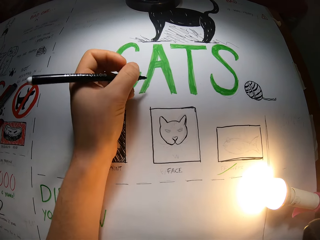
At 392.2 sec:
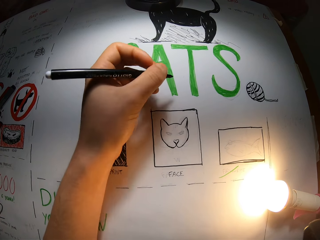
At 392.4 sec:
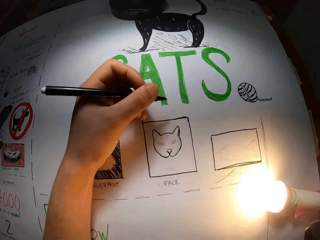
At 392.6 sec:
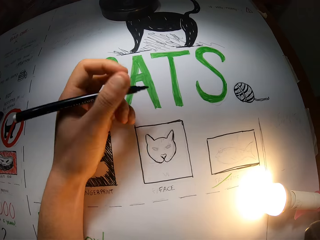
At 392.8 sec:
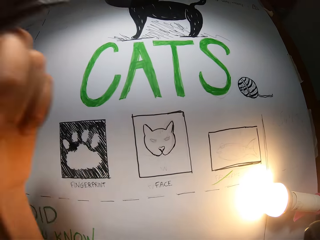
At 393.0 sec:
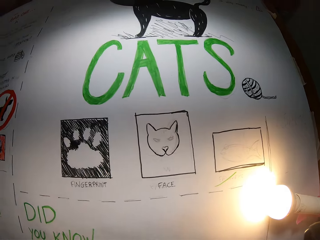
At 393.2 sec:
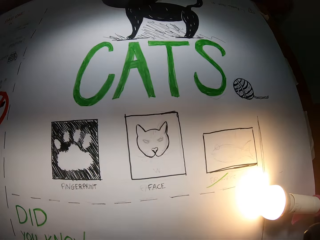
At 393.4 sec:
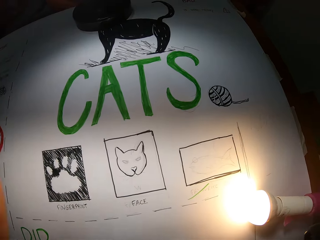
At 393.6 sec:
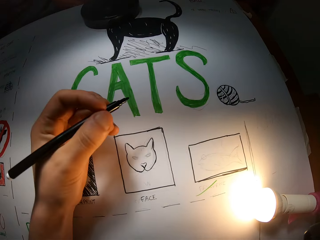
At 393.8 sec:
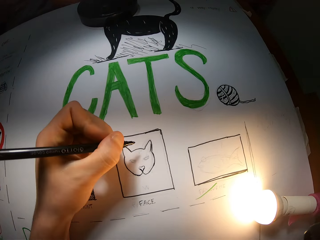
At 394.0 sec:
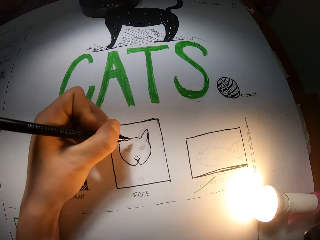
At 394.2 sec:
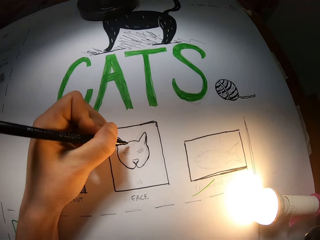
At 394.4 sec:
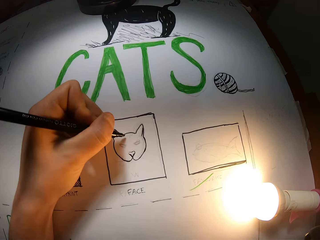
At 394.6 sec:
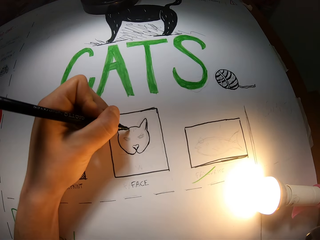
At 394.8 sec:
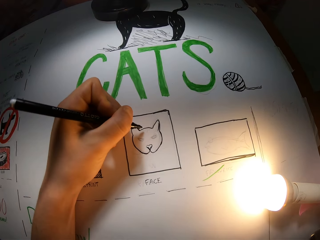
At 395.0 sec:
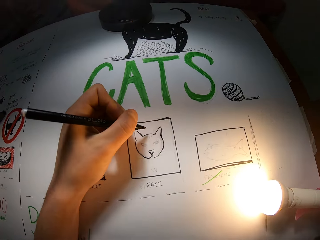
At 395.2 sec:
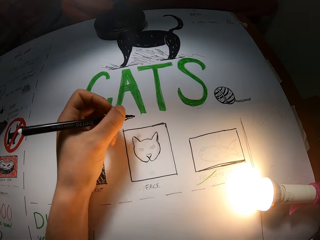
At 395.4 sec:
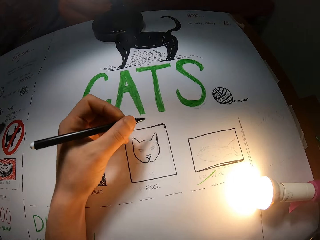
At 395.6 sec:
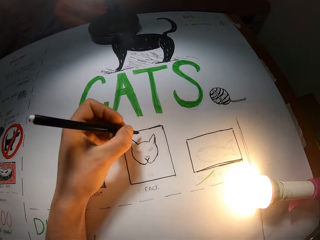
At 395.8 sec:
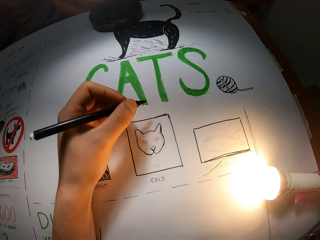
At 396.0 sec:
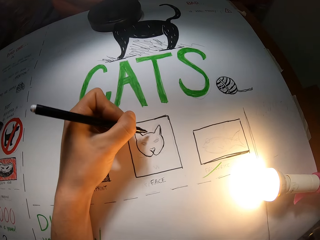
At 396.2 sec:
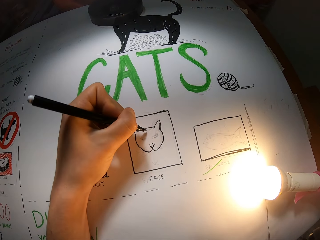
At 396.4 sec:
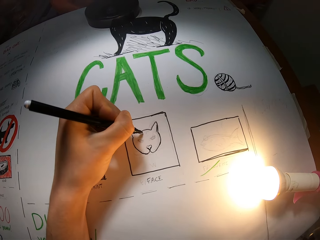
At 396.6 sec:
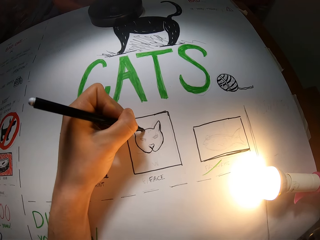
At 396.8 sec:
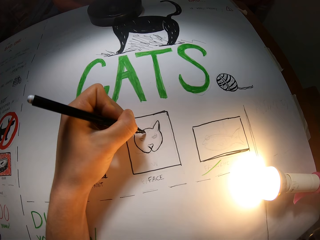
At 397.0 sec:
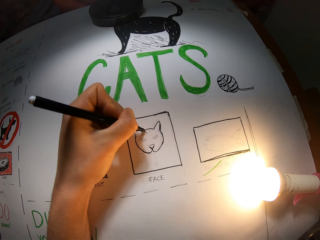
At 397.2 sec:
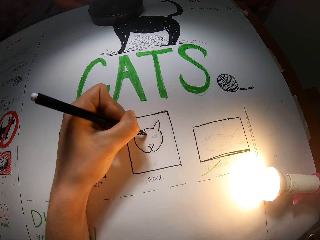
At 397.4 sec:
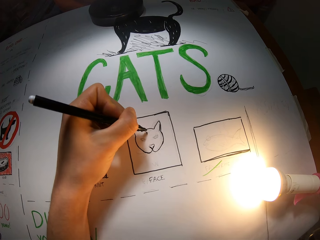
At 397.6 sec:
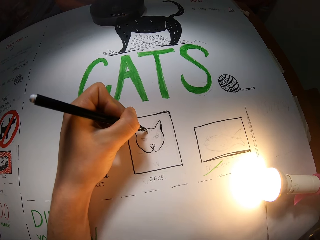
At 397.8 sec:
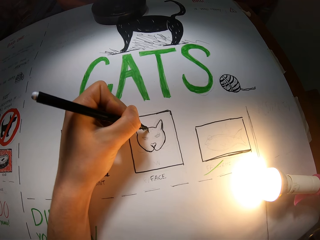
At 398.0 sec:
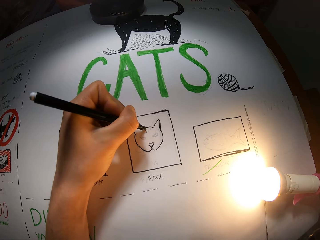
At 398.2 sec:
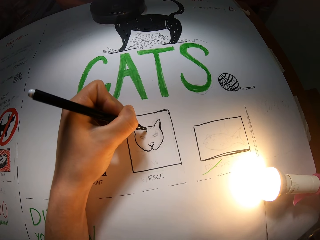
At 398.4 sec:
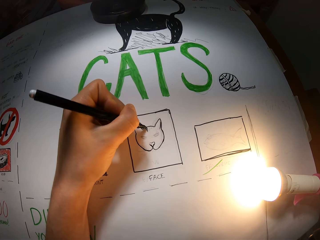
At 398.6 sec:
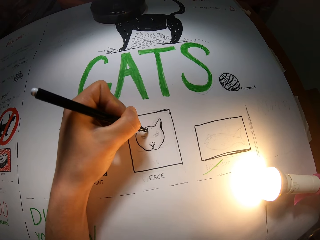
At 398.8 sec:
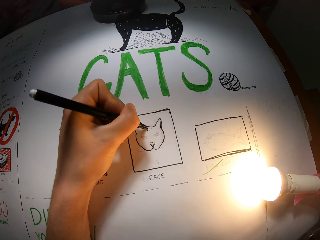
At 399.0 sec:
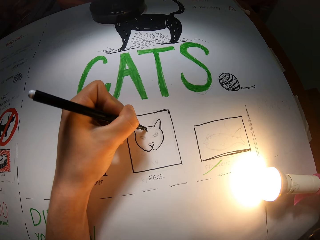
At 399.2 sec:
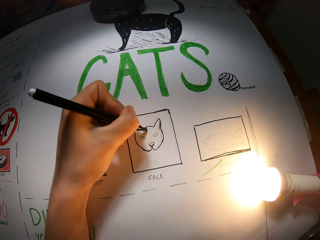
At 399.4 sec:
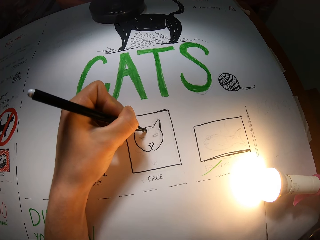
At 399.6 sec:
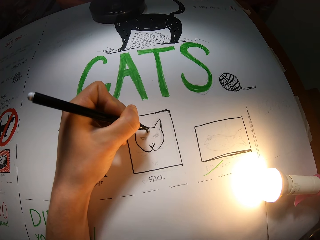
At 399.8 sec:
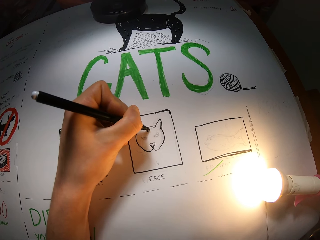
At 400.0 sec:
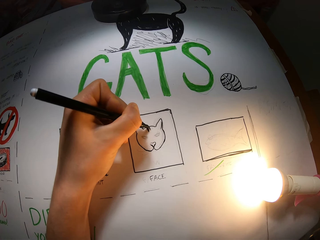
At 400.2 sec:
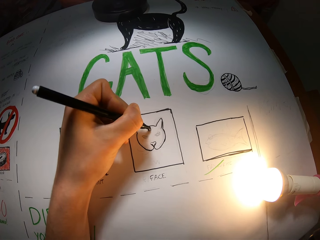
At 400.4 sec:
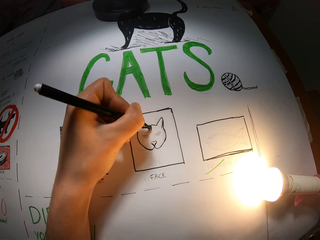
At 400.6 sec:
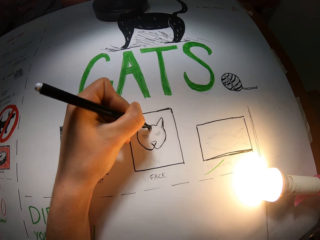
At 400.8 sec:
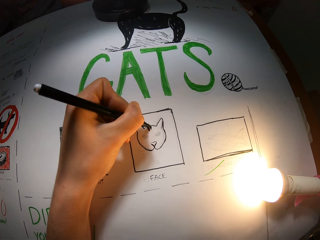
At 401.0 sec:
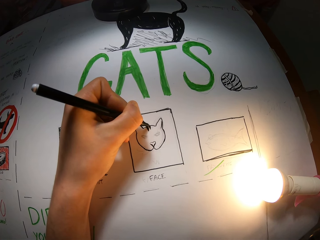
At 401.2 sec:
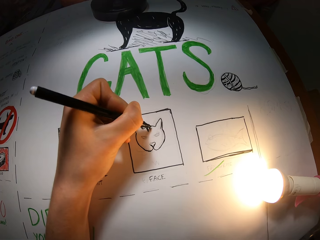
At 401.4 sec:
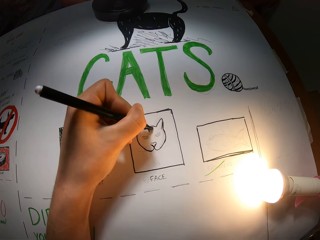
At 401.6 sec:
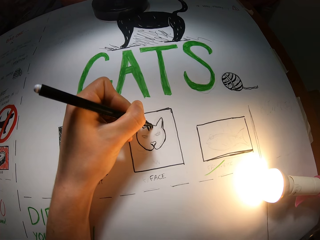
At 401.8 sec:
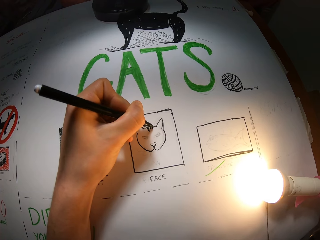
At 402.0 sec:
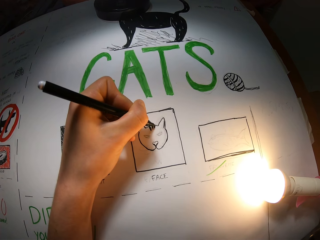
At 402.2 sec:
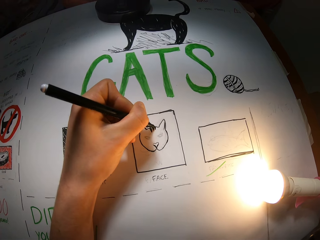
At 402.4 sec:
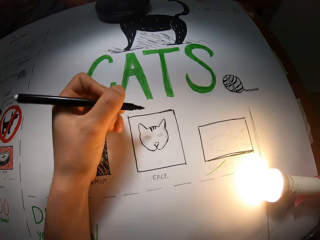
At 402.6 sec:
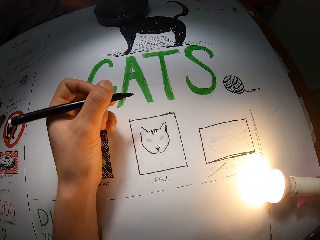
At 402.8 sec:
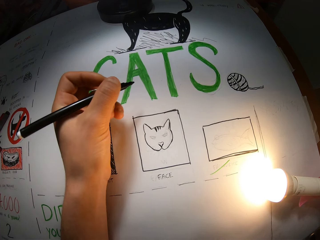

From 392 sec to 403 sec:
The camera wearer removes his left hand from the table. He draws on the paper on the table with the black pen in his left hand. He draws on the drawing paper.

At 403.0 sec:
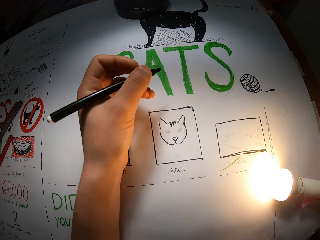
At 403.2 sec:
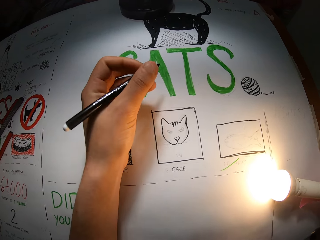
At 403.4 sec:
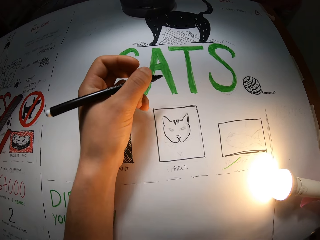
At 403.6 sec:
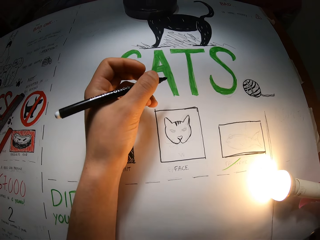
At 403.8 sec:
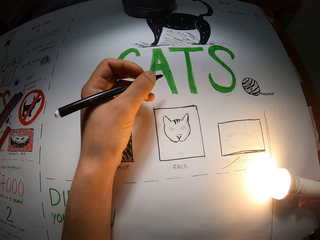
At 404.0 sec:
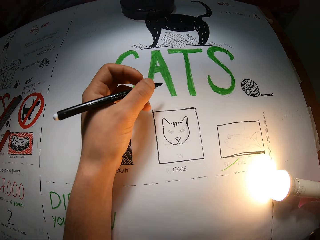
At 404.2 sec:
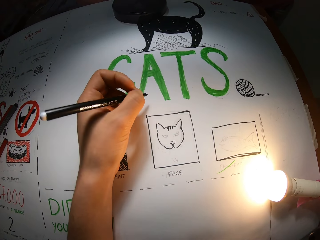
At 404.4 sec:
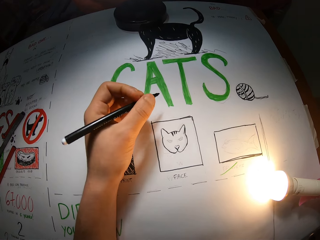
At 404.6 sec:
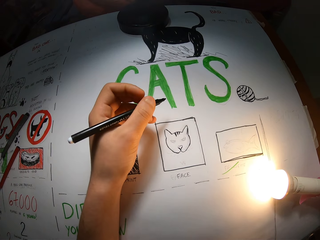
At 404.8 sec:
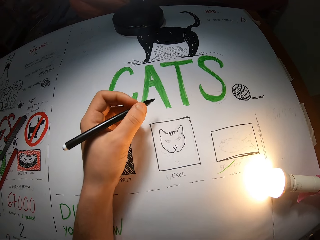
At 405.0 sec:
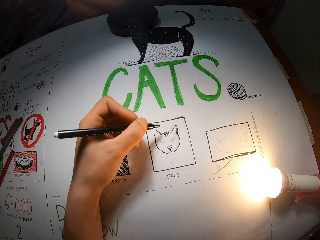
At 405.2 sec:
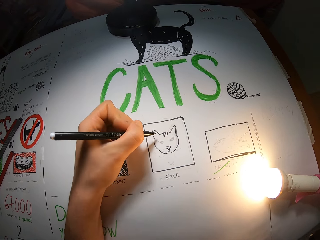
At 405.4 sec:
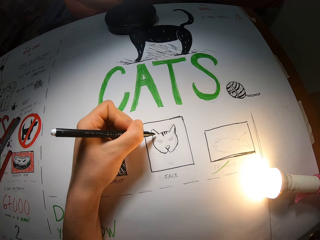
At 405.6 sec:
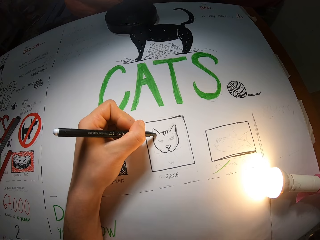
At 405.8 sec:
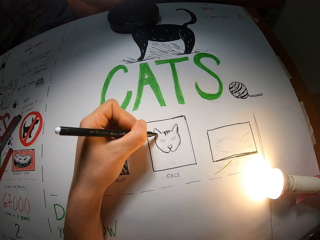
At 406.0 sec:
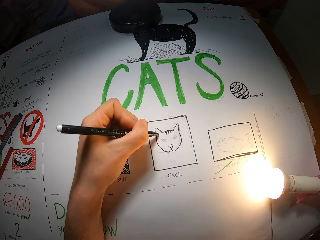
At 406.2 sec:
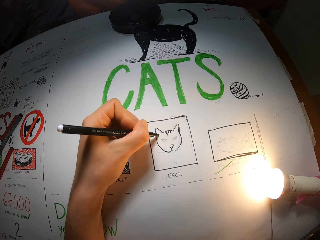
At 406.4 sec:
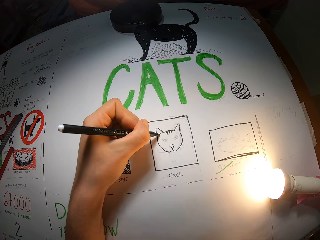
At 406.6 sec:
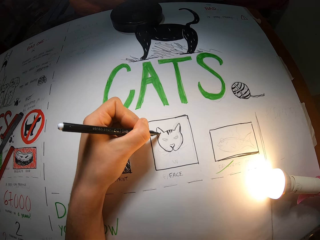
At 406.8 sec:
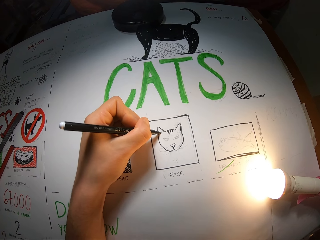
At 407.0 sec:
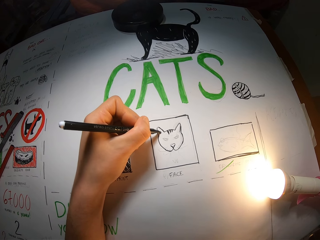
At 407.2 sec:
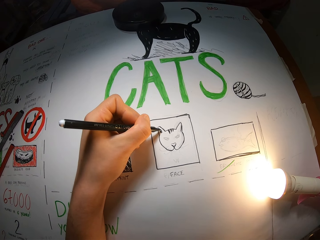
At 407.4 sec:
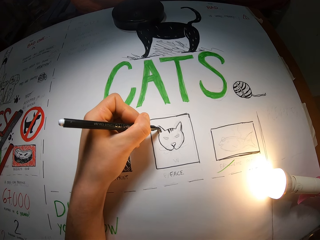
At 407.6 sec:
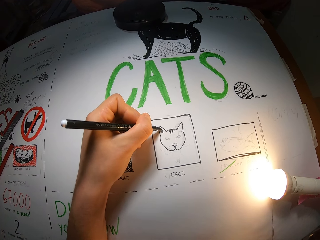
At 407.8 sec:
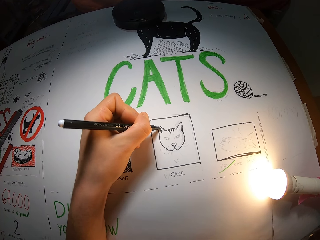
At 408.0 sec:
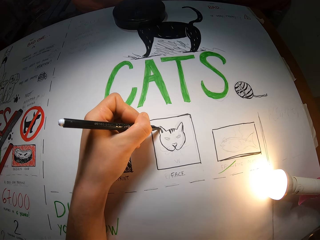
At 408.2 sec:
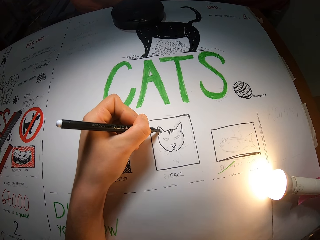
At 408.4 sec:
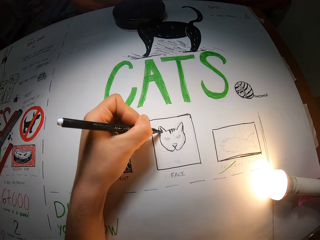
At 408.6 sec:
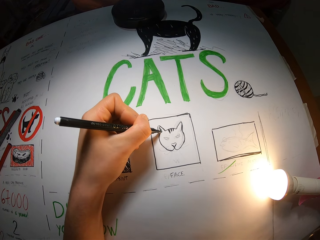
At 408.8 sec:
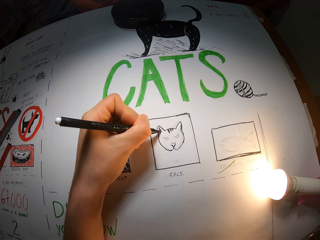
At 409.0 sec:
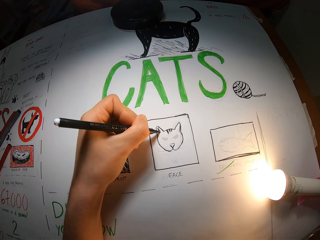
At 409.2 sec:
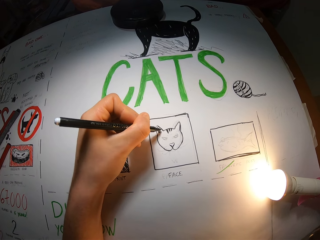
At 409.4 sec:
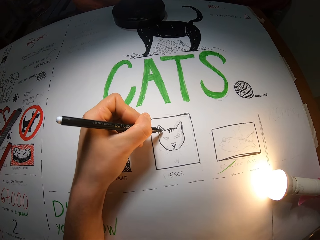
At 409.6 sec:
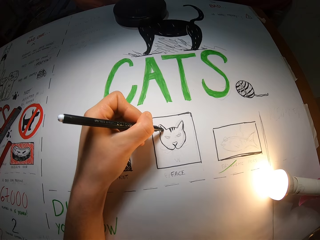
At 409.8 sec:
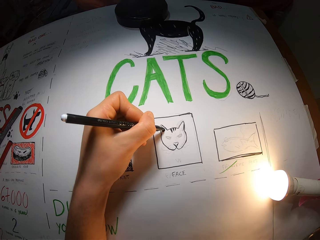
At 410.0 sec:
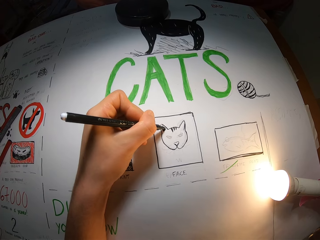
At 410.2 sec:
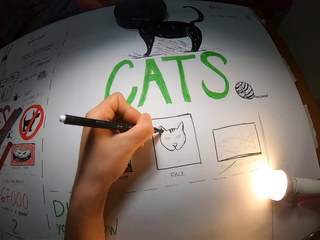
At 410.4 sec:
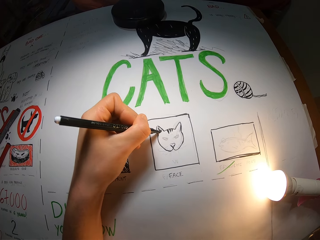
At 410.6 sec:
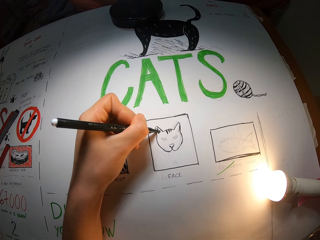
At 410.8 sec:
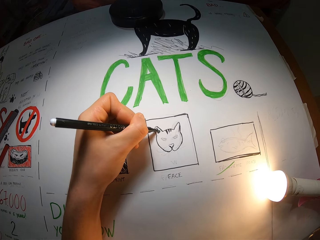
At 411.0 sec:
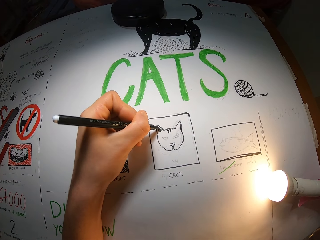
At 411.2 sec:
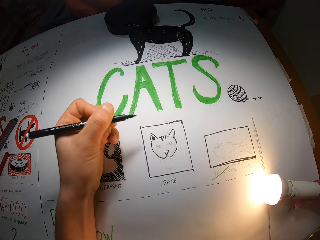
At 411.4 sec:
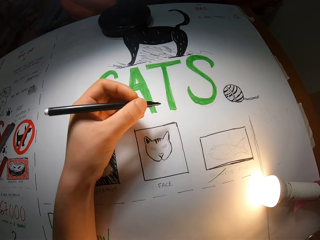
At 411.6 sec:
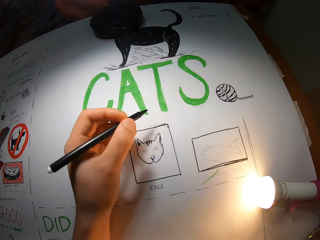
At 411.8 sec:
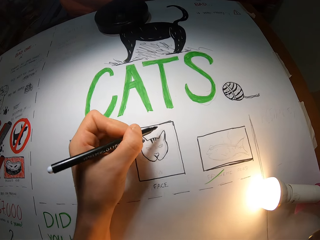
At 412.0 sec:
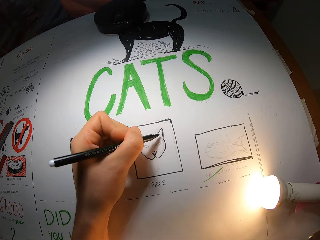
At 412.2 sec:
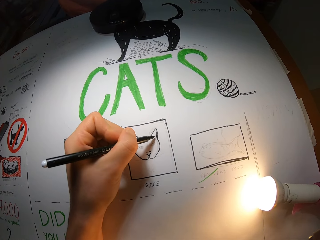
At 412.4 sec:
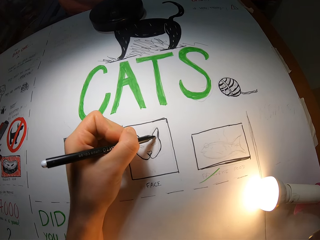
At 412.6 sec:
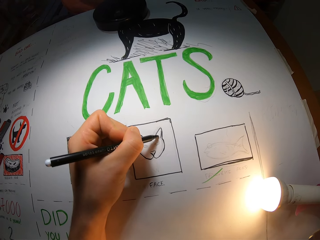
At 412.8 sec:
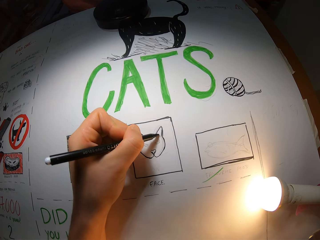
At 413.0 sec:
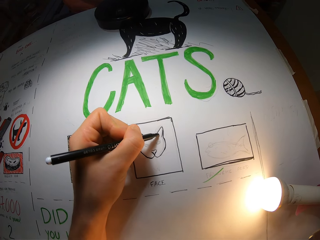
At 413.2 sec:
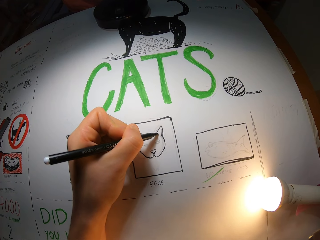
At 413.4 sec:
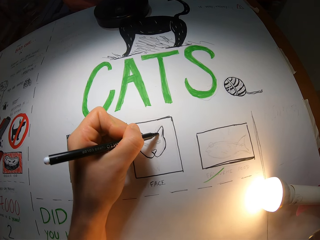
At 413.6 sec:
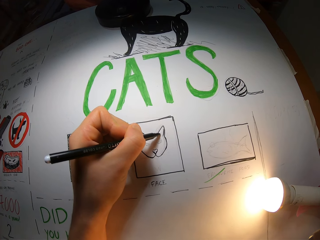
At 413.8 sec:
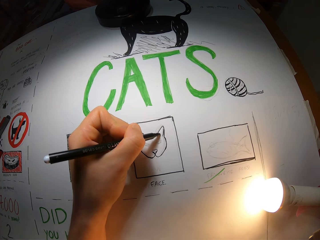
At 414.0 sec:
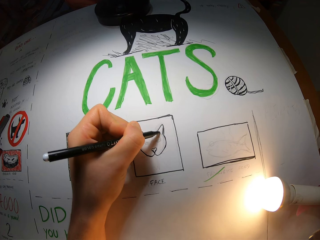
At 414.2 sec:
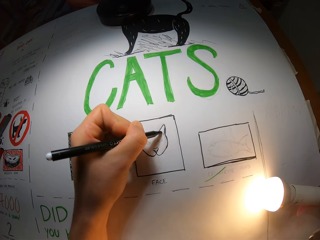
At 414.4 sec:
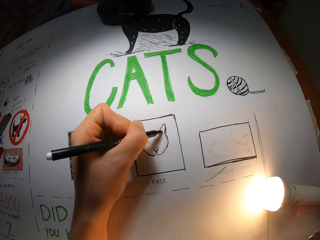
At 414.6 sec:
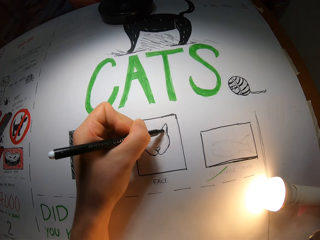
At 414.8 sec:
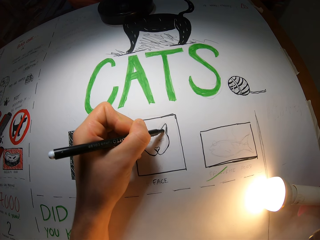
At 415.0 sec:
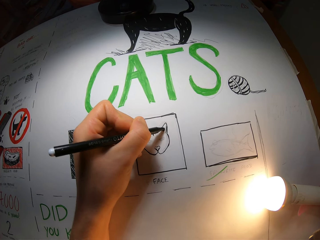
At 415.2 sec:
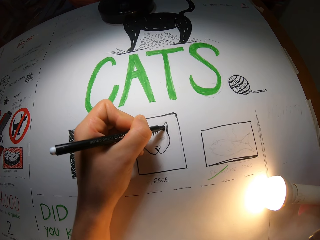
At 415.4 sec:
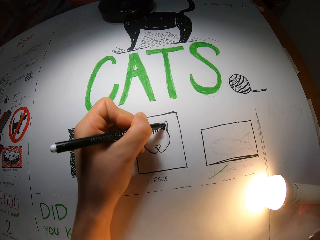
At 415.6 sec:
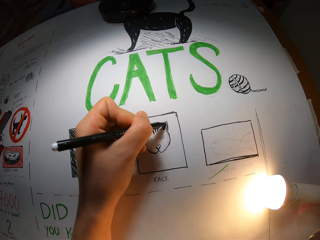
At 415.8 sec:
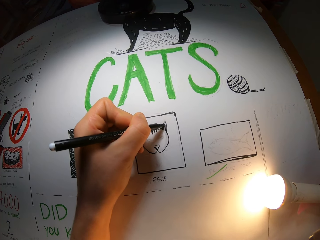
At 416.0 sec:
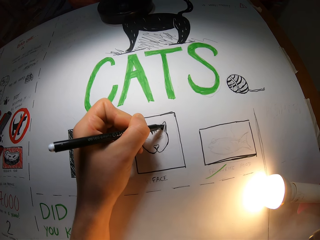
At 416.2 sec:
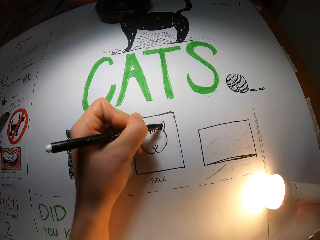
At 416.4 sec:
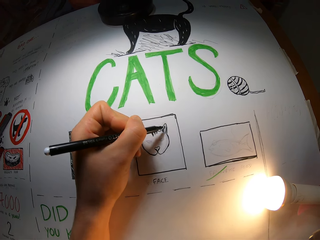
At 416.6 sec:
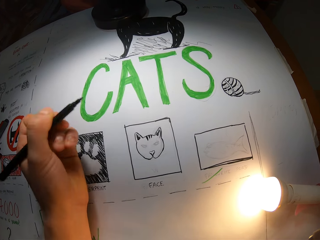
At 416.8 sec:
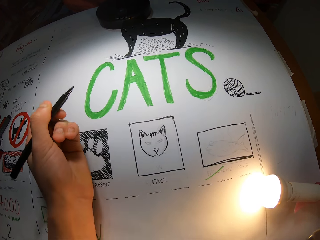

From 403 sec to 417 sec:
The camera wearer draws on the drawing paper. They draw on the drawing paper repeatedly.
